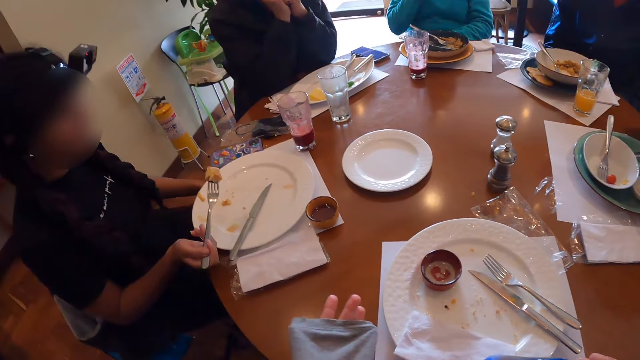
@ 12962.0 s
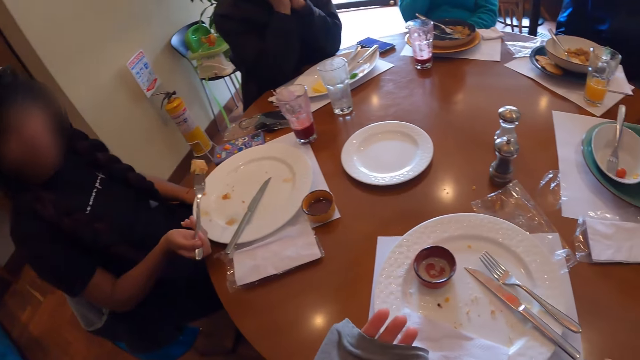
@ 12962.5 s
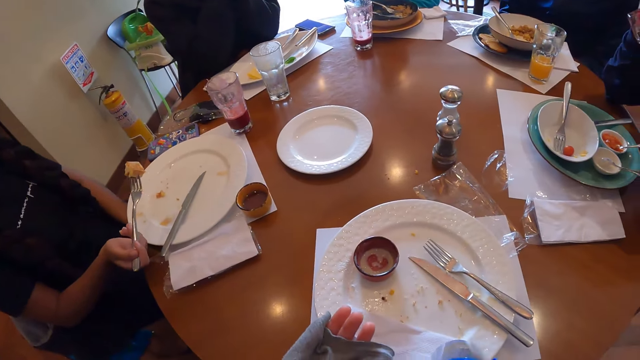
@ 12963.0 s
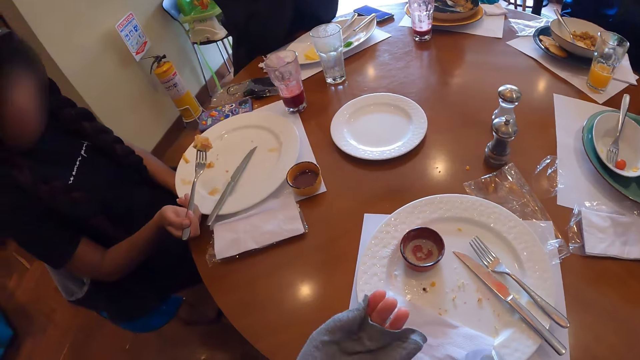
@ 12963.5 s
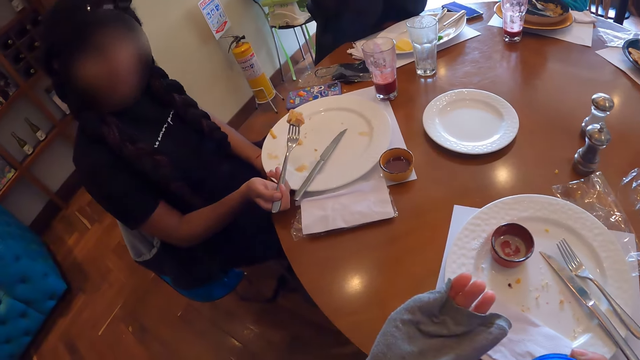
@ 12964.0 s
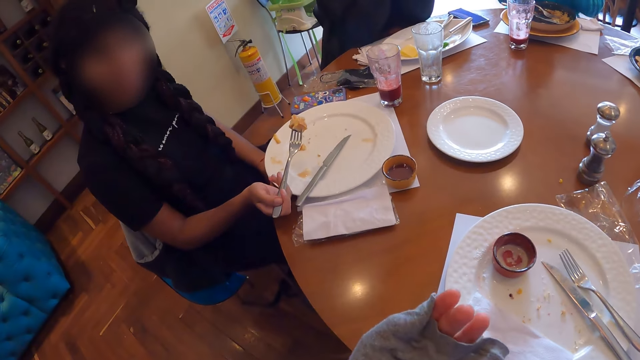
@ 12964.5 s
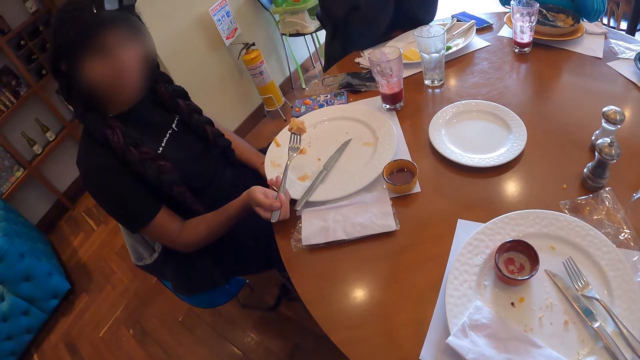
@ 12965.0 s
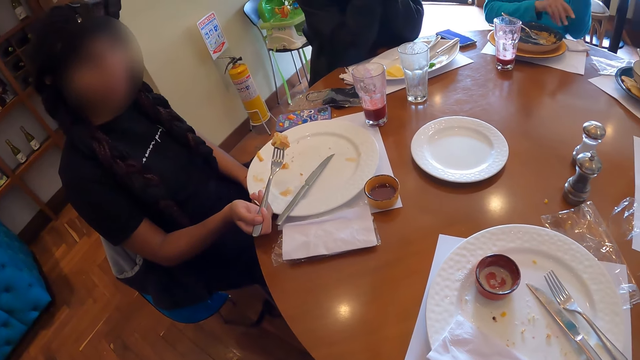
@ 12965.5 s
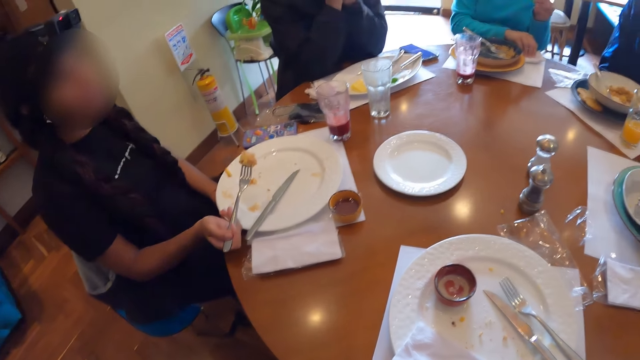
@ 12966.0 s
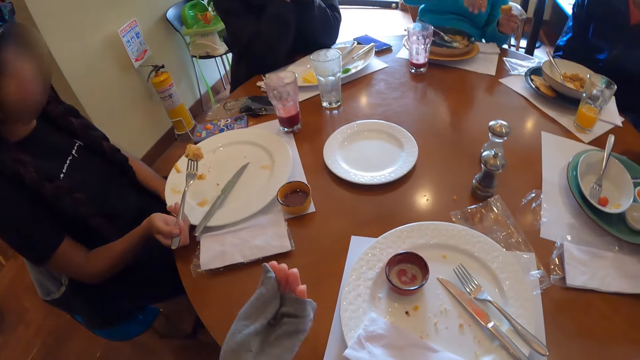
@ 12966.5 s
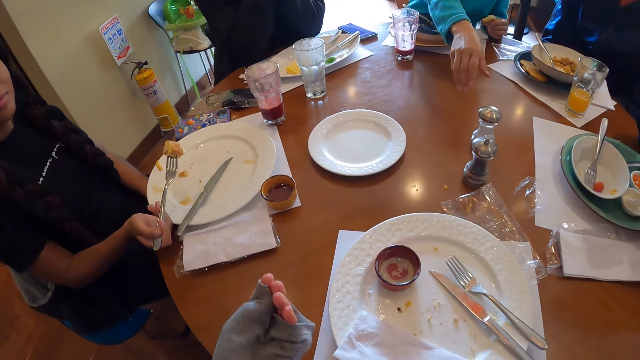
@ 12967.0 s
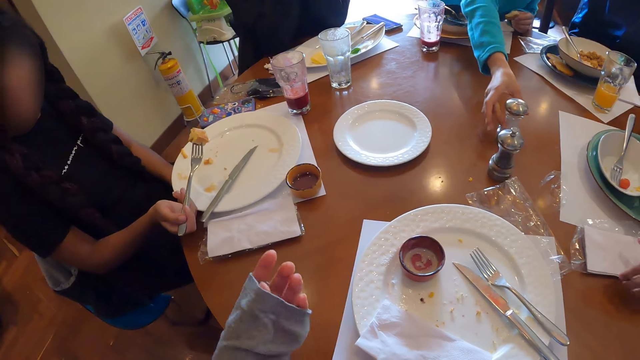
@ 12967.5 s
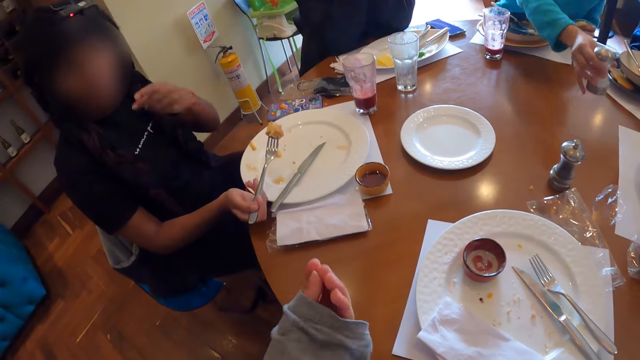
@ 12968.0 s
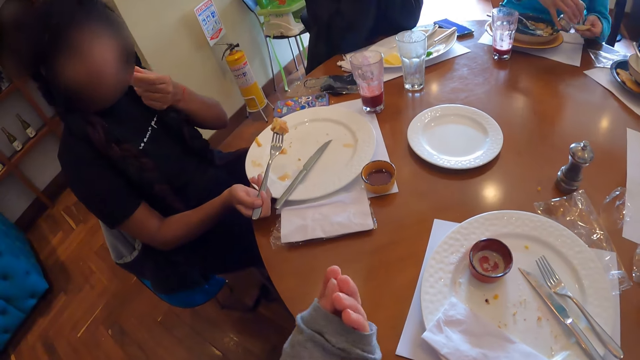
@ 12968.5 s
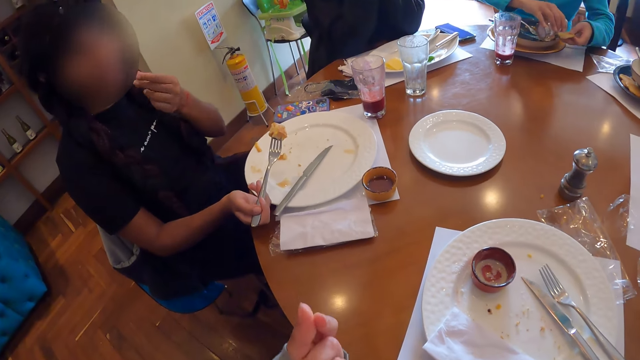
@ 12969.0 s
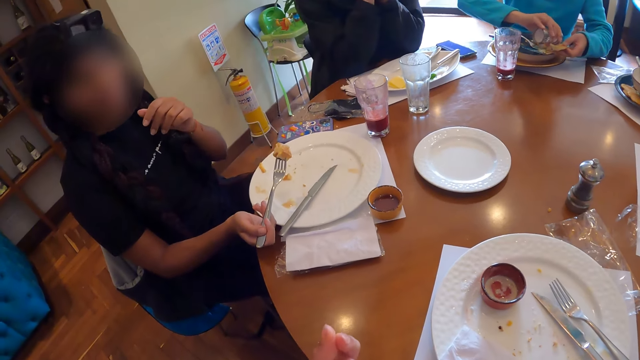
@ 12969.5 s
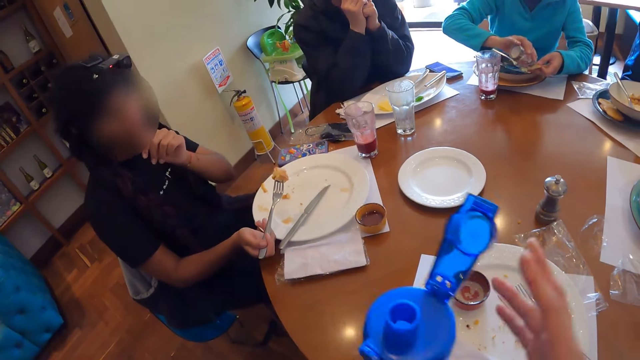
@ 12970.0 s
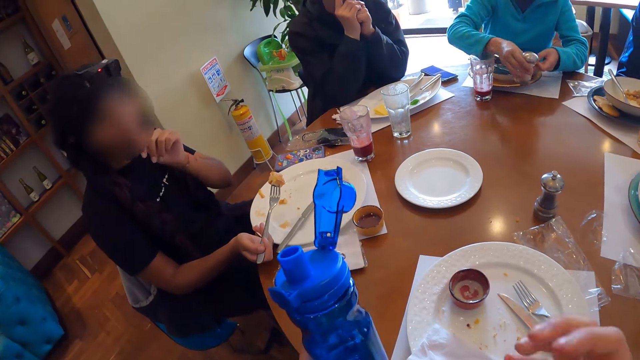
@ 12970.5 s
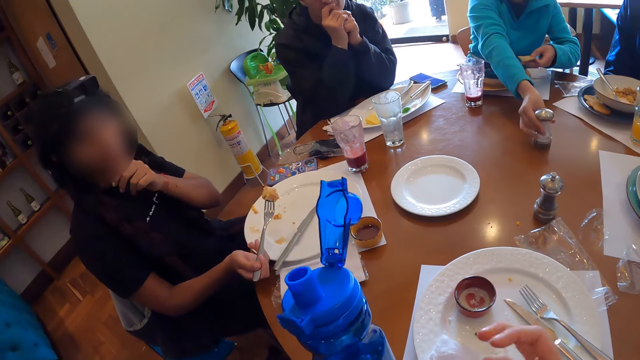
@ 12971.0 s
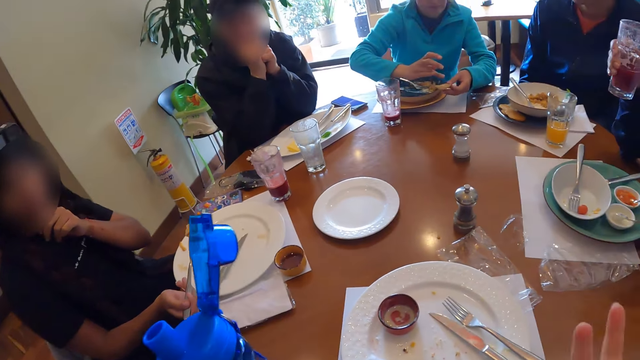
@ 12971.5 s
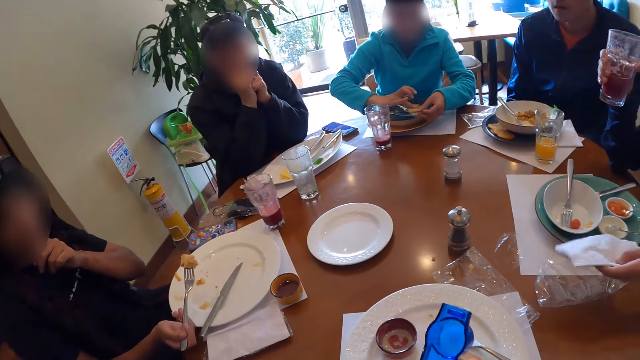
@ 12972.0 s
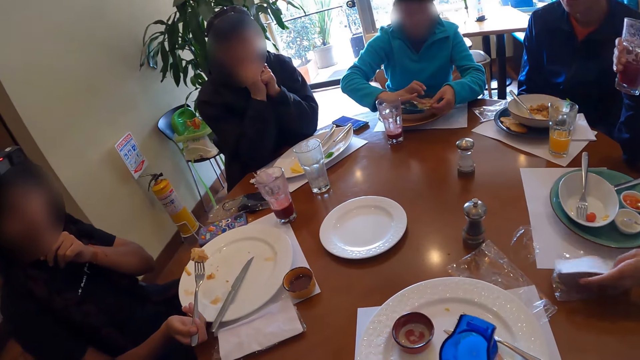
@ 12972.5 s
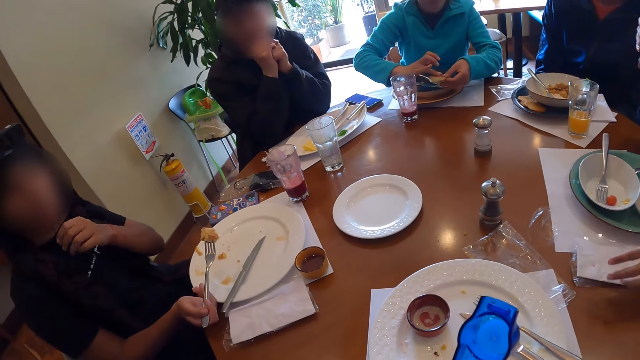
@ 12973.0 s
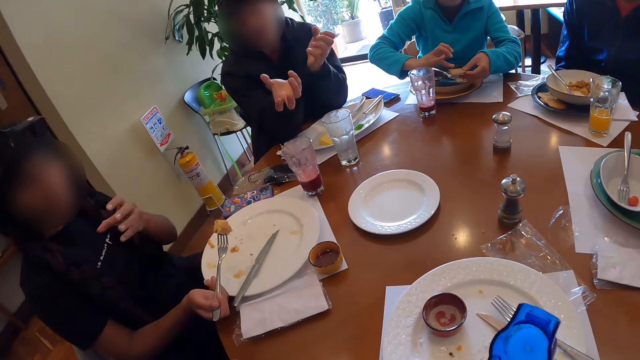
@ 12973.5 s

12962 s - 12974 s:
The camera wearer makes a gesture. A woman cleans her right hand with the tissue paper on the table. The woman picks a jar of spice from the table with her right hand. Another woman moves the tissue paper on the nylon on the table with her left hand. A third woman makes a gesture. The first woman pours some spice from the jar of spice in her right hand on the slice of pancake in her left hand. The camera wearer transfers the bottle from her right hand to her left hand. The first woman places the jar of spice on the table with her right hand. The first woman spreads the spice on the slice of pancake in her left hand with her right hand. The second woman places the tissue paper on the nylon on the table with her left hand.

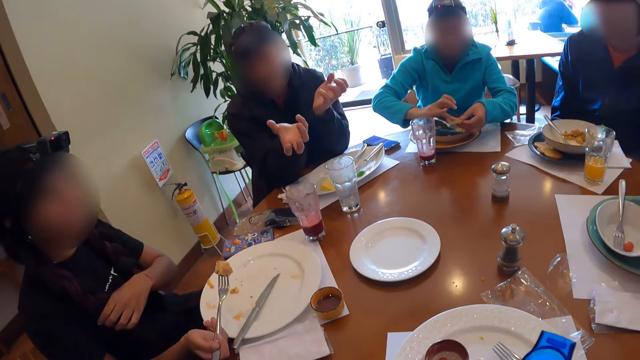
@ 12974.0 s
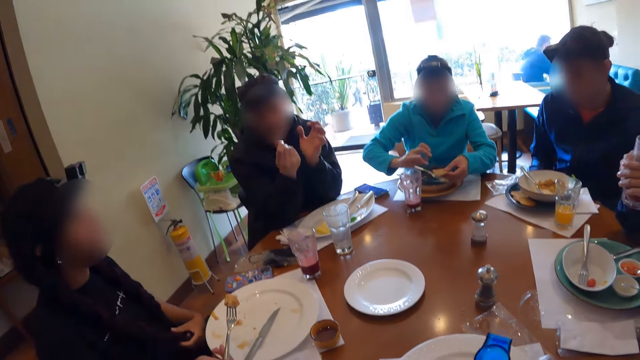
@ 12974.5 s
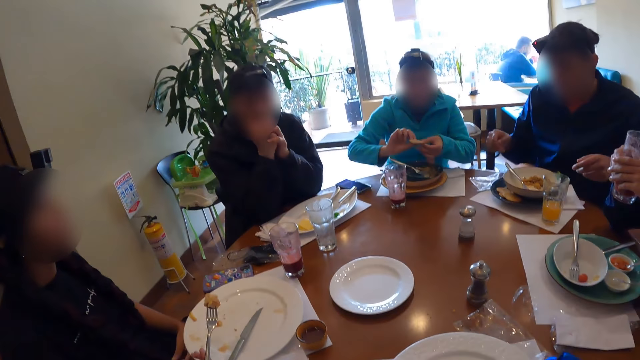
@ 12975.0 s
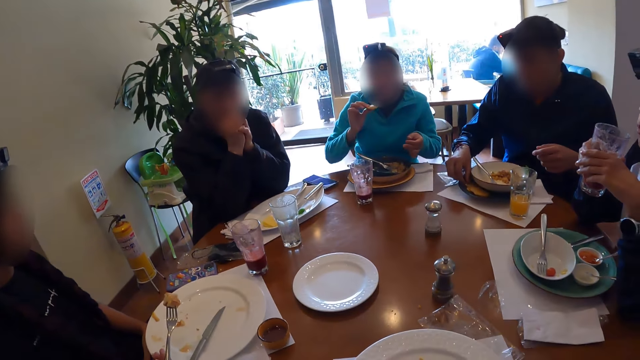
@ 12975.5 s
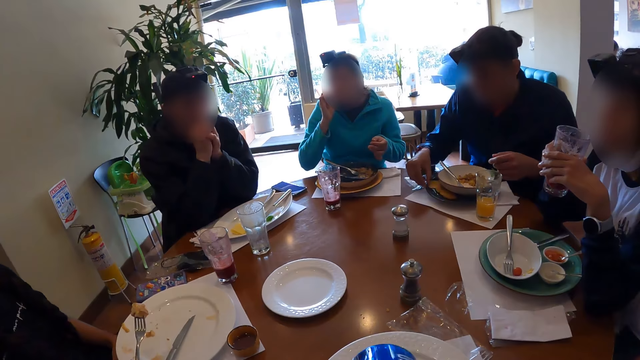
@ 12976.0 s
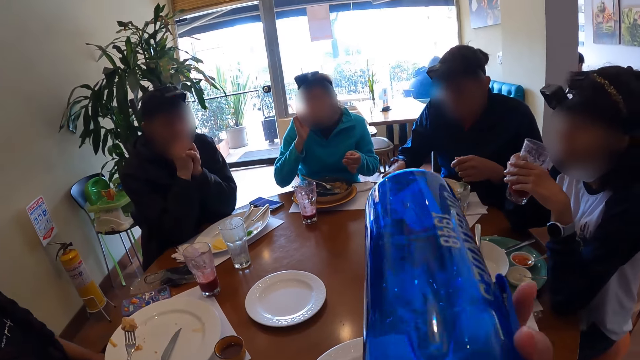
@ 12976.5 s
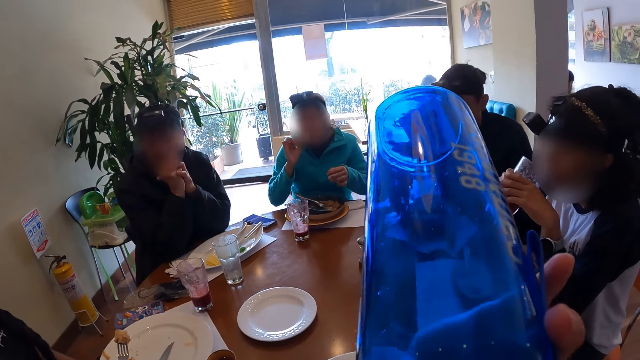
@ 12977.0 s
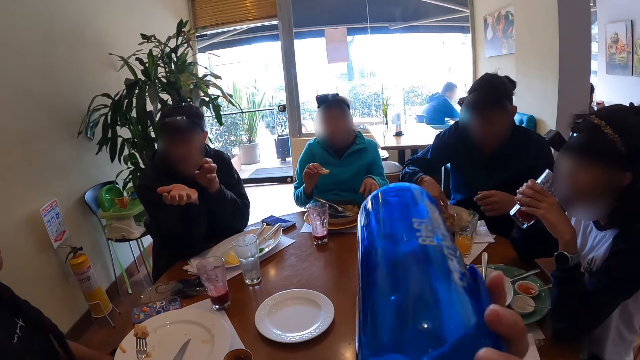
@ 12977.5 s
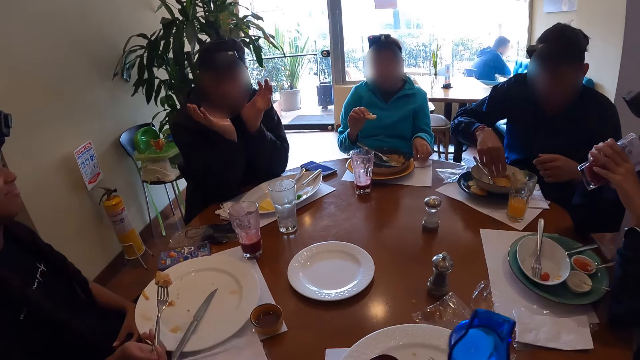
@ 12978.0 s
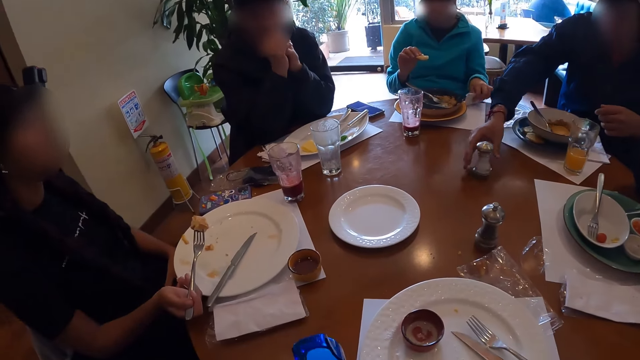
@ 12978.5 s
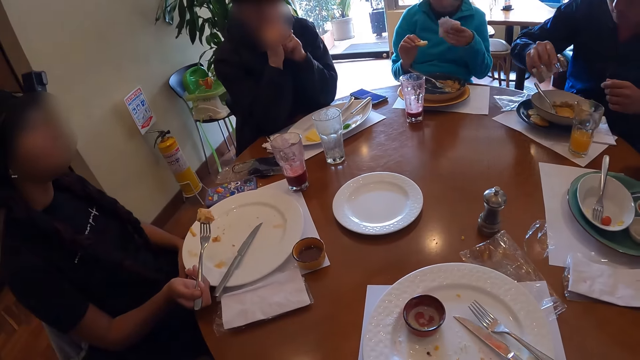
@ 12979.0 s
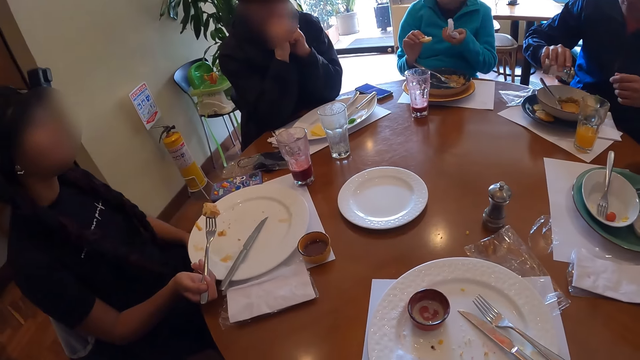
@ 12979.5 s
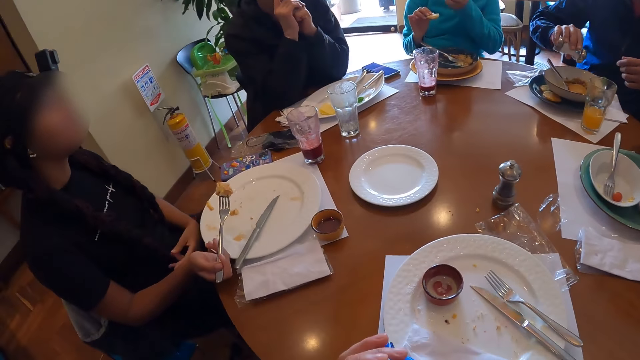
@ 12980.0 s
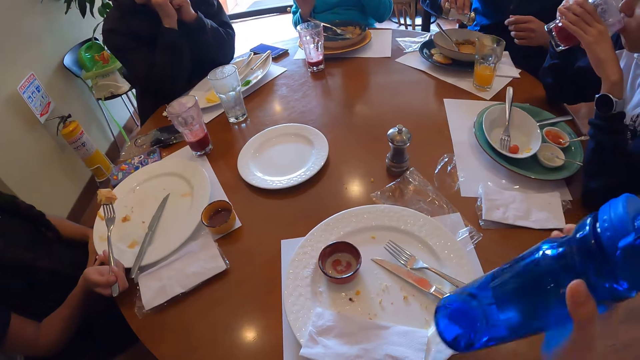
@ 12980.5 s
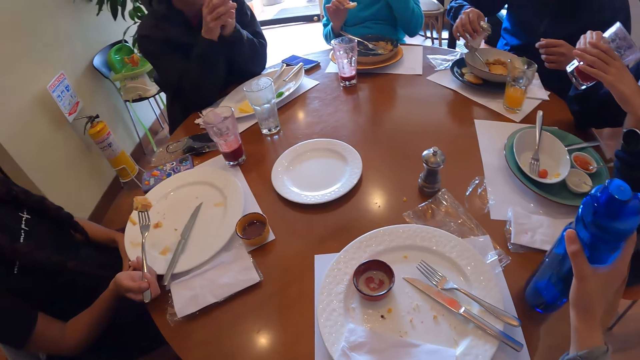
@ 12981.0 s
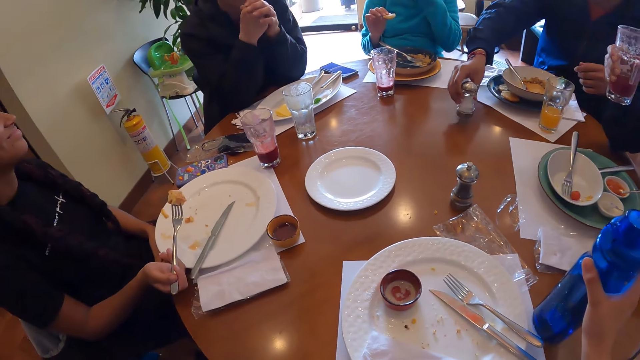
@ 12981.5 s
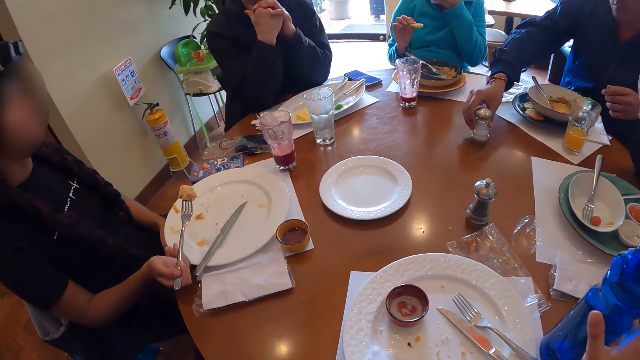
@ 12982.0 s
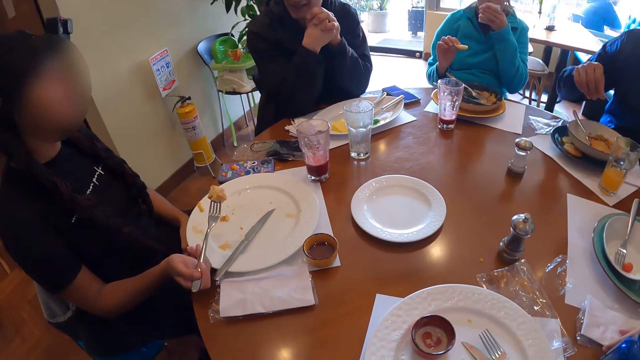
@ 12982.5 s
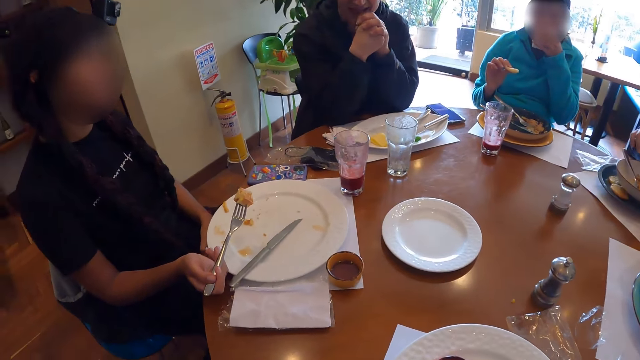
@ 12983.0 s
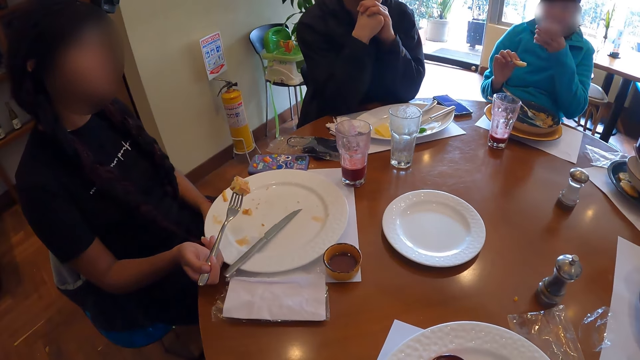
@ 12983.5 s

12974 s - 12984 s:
A man makes a gesture. A woman transfers the slice of pancake from her left hand to her right hand. Another man picks a biscuit from a plate on the table with his right hand. Another woman eats the biscuit with her right hand. The camera wearer drinks from a water bottle in her right hand. The other man places the biscuit in the plate on the table with his right hand. A third woman drinks juice from a glass in her left hand. The second woman picks the paper towel from the table with her left hand. The other man picks the container of salt from the table with his right hand and pours salt inside the plate on the table with his right hand. The camera wearer drops the water bottle on the table with her right hand. The other man drops the container of salt on the table with his right hand. The second woman cleans her mouth with the paper towel in her left hand.
